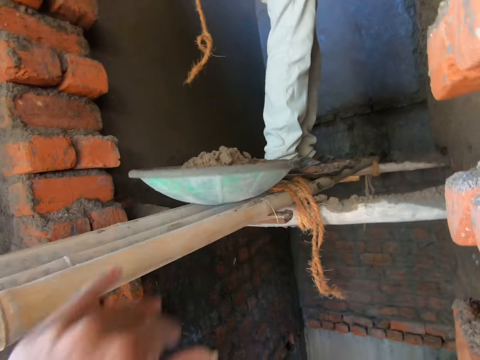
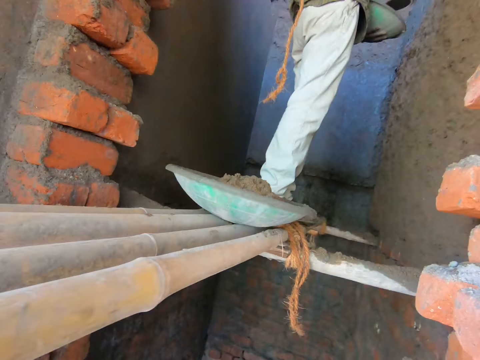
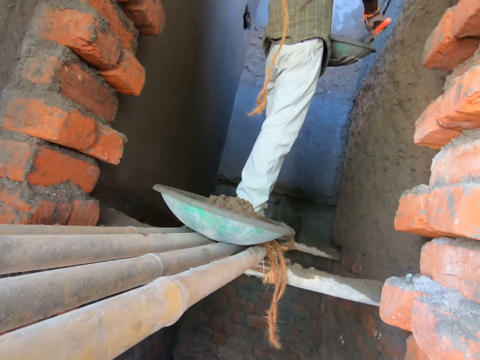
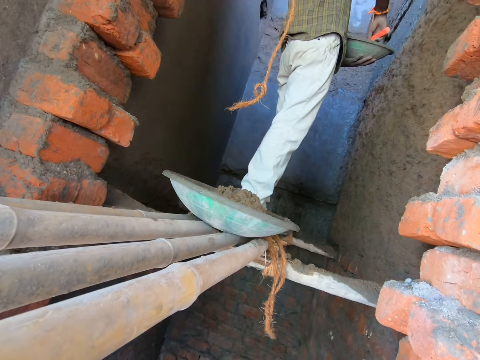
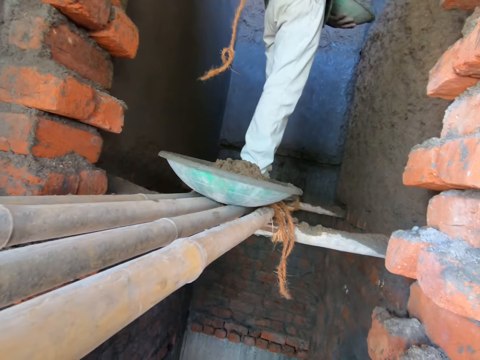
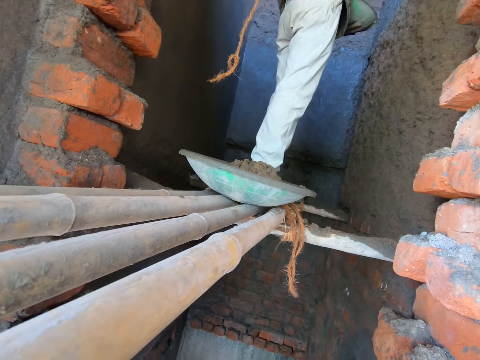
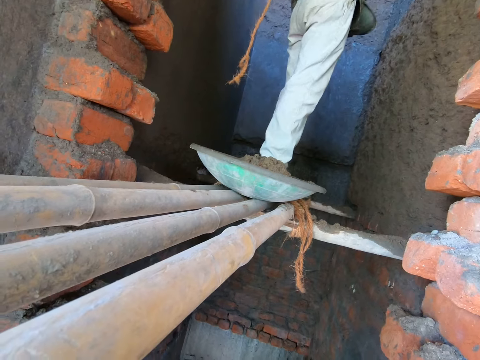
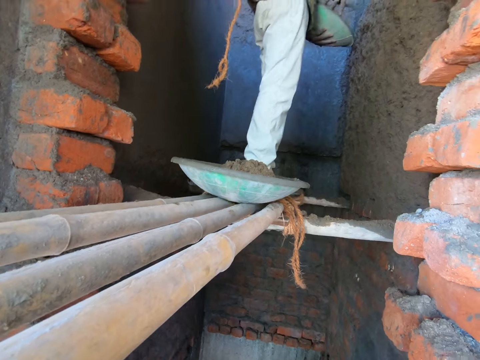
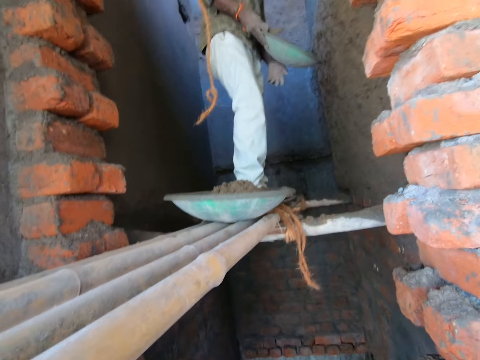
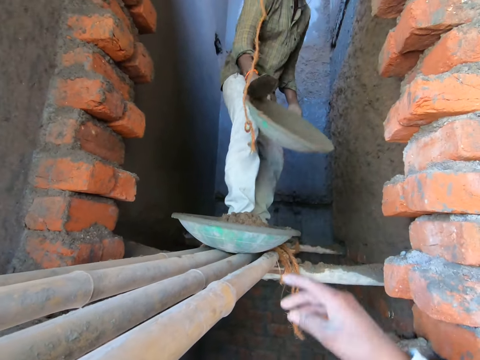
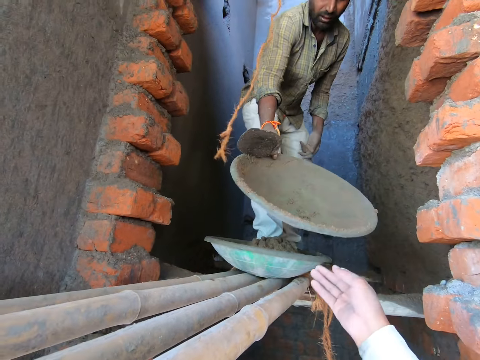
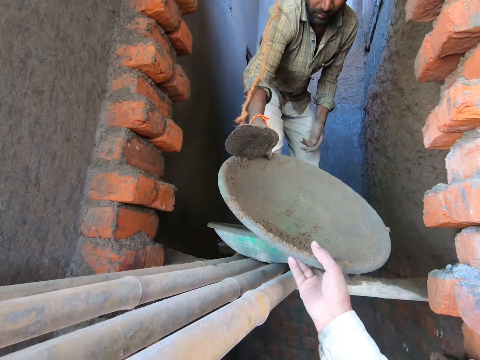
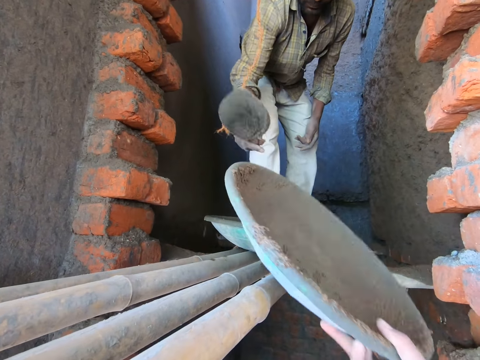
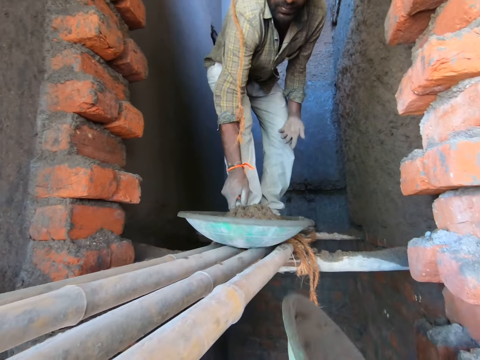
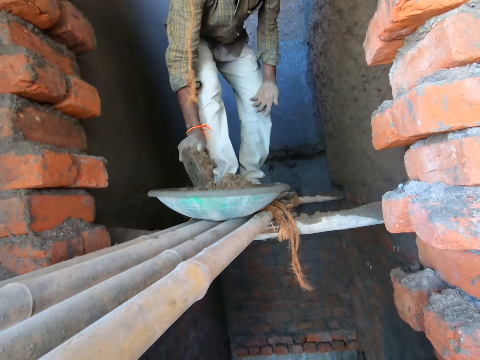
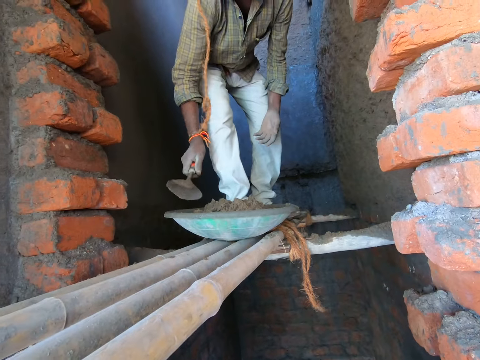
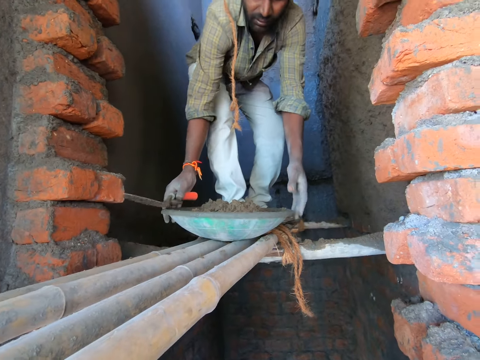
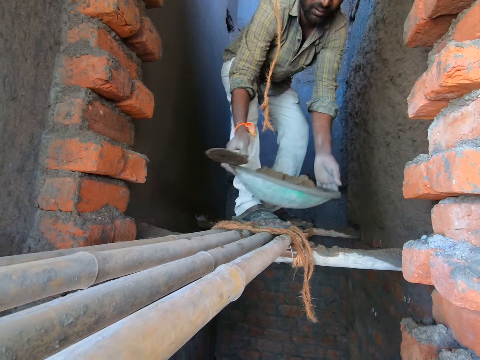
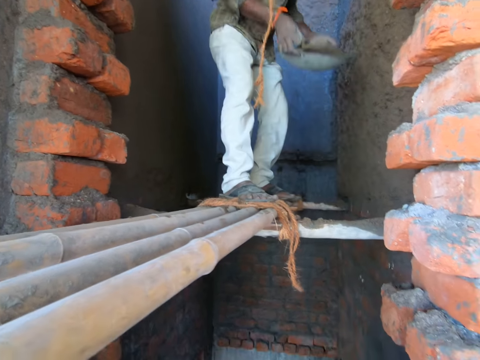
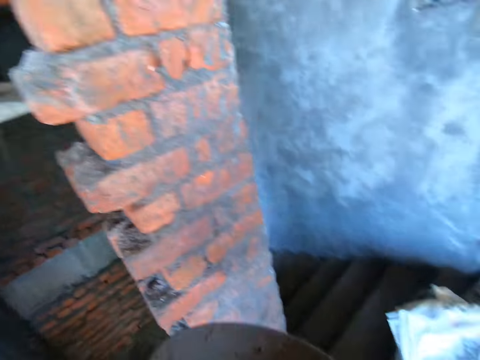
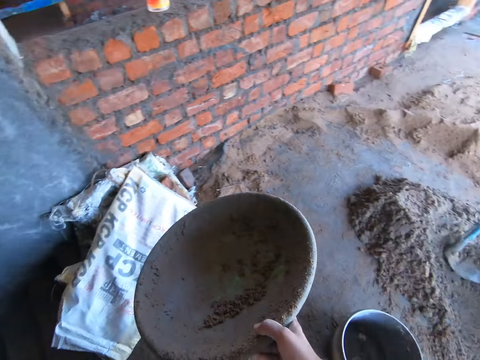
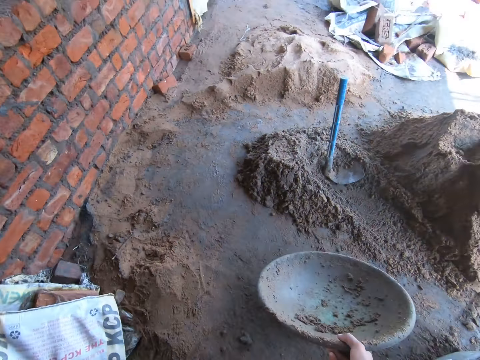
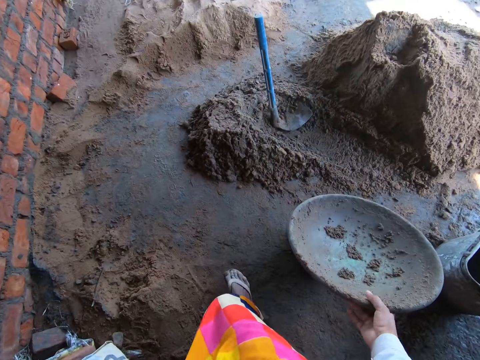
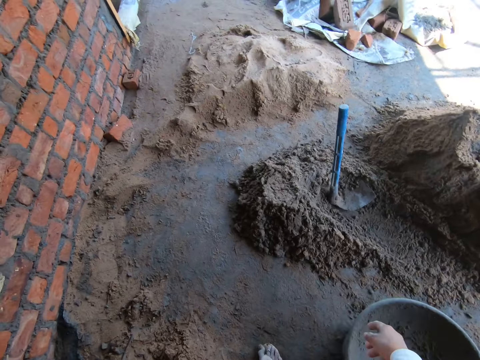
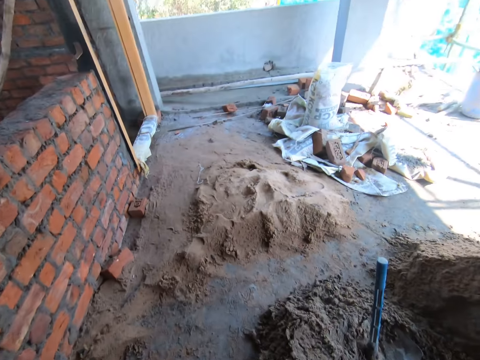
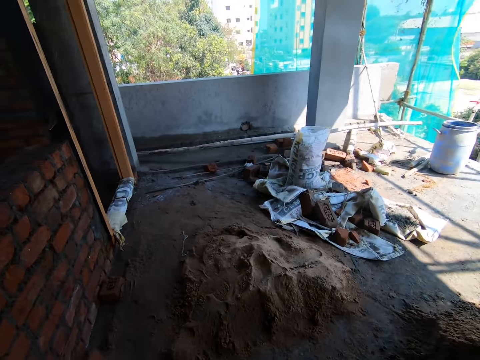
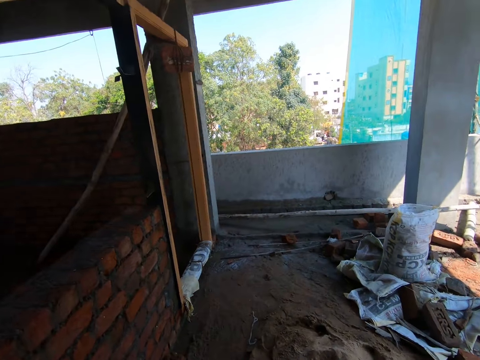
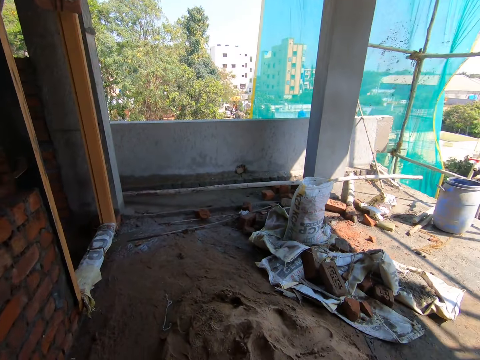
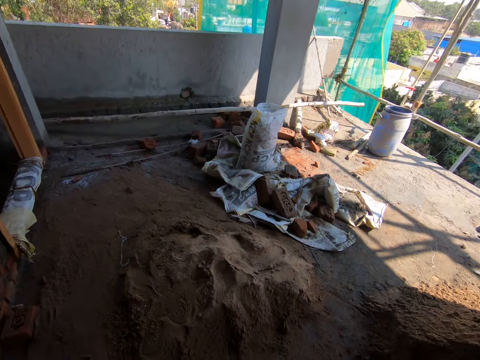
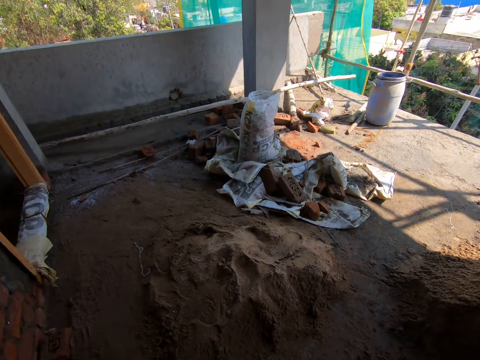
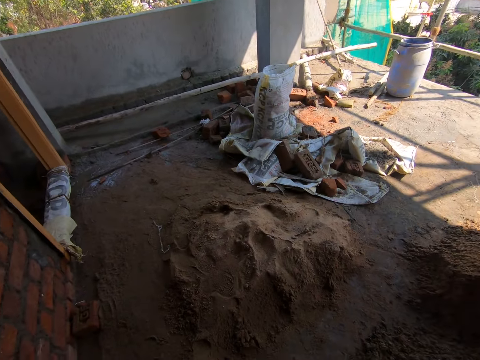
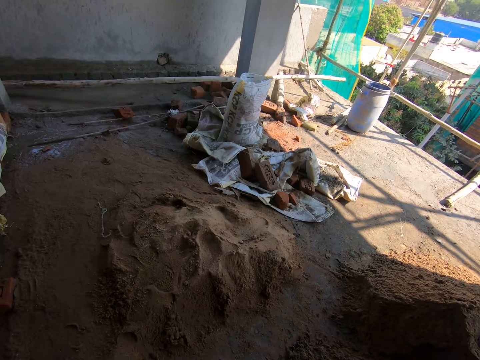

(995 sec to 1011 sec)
The camera wearer pushes the mixed concrete to a man. She drops the bowl on the scaffolding with both hands. The man packs sand from the bowl with the trowel in his right hand. The man passes the bowl from his left hand to his right hand. The camera wearer converses with the man. She takes the bowl from the man with her right hand. The man mixes sand in the bowl with the trowel in his right hand and picks up the bowl from the scaffolding with both hands. The camera wearer drops the bowl on the bucket with her right hand. She walks in the construction site.

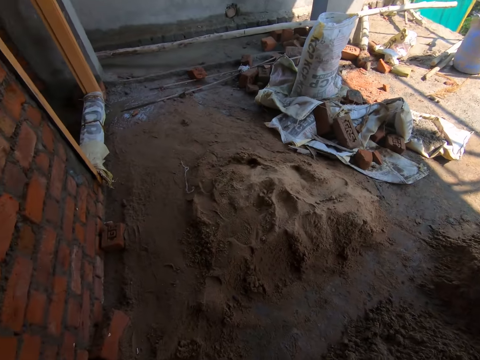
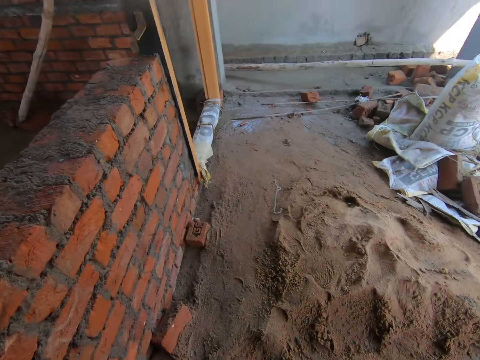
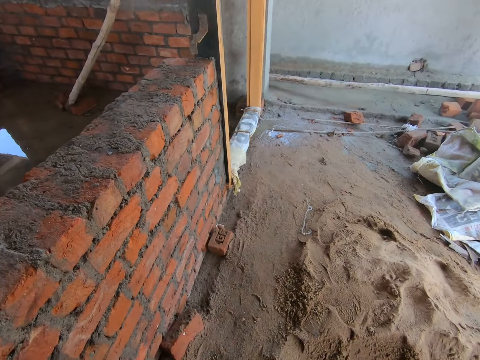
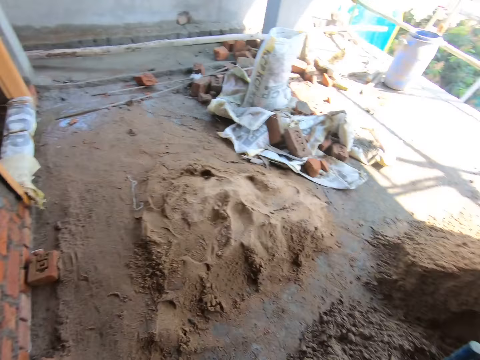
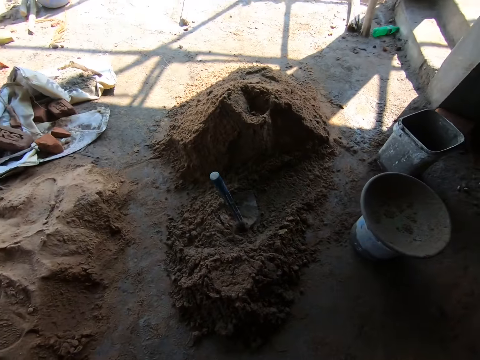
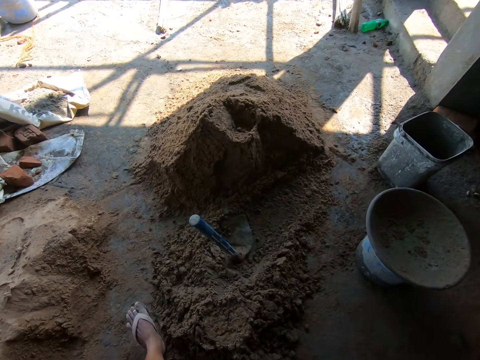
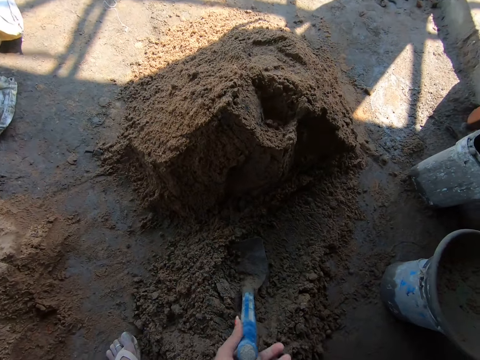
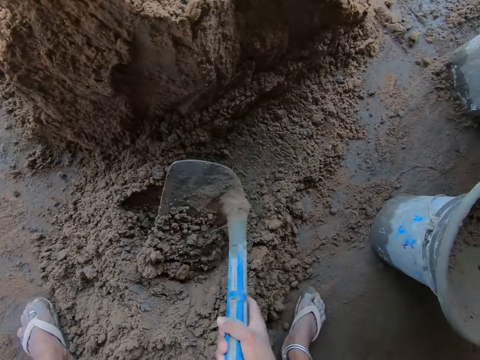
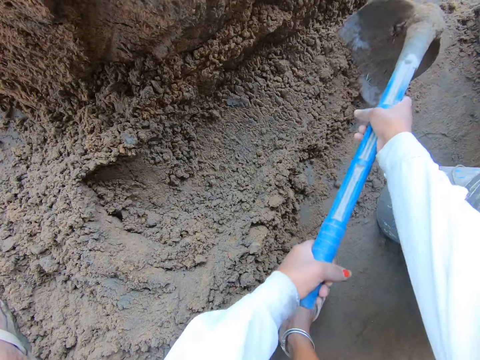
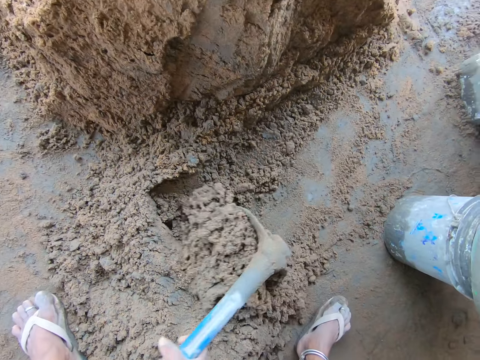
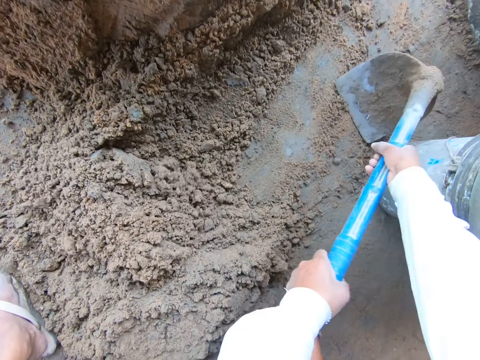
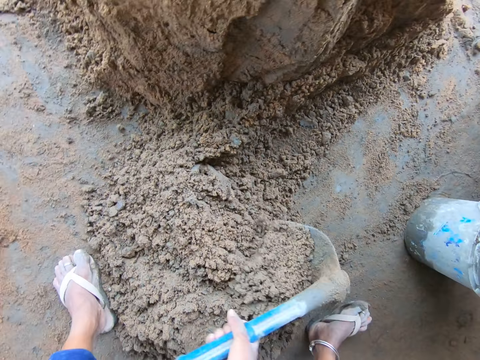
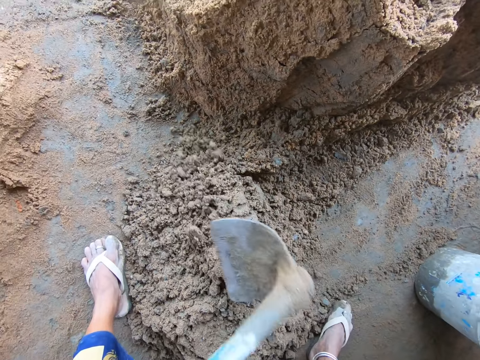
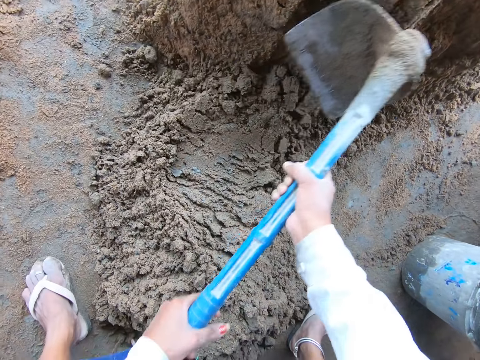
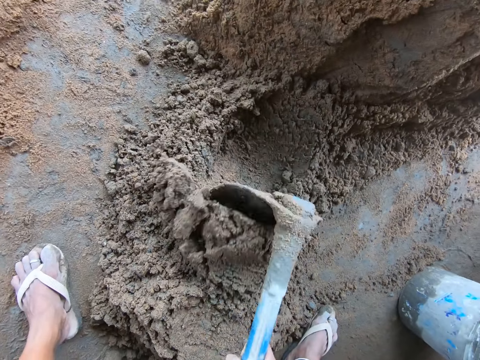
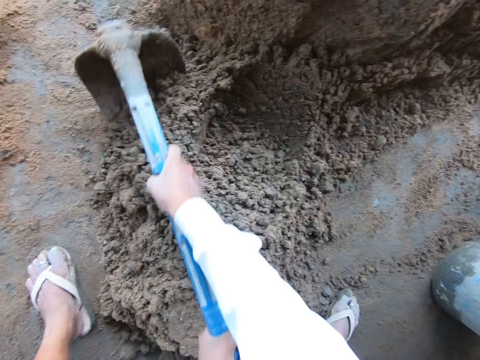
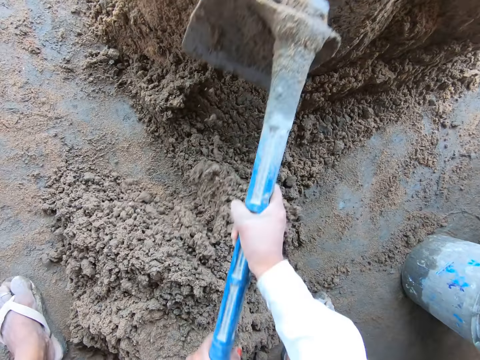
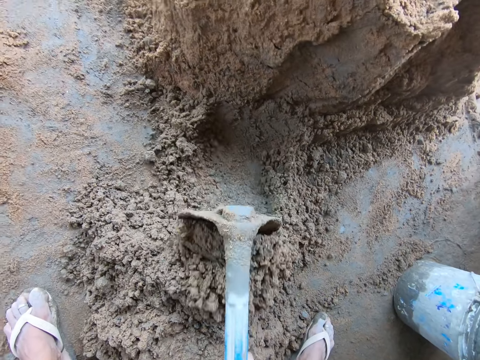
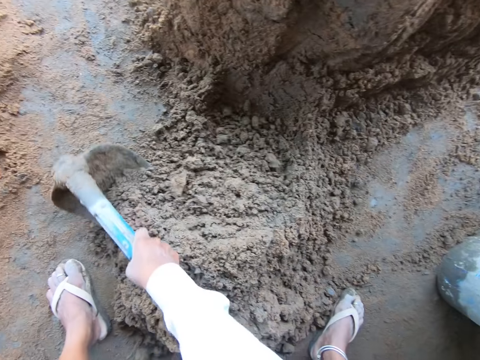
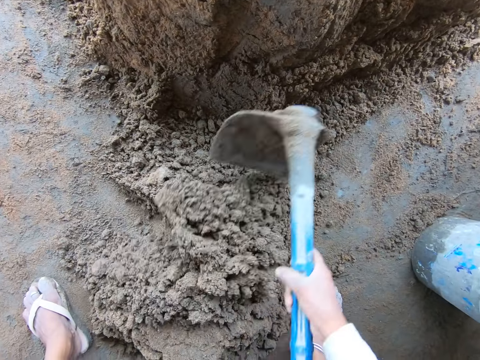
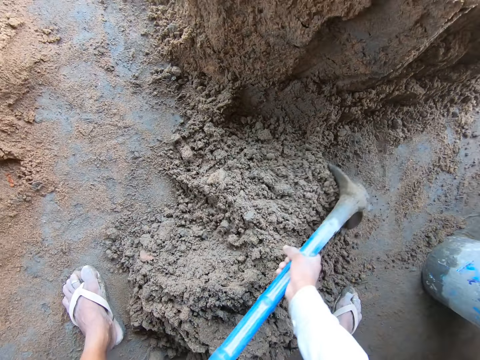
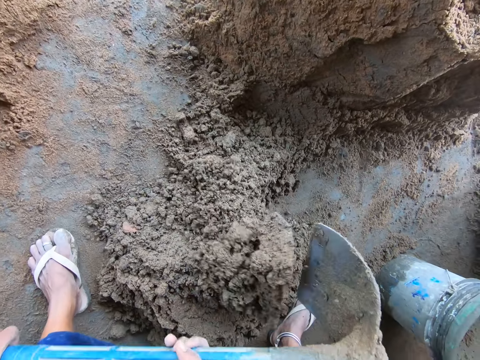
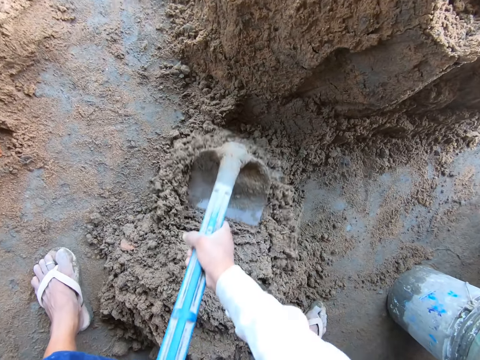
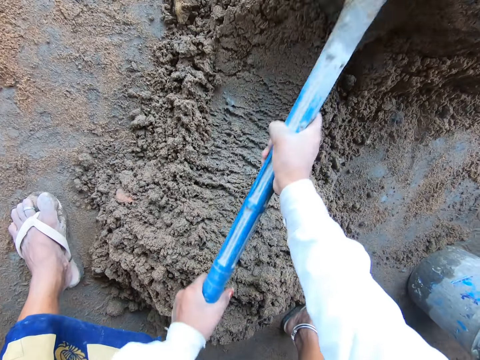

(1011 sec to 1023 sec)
The camera wearer picks the hoe from the ground with her hands. She mixes the sand on the ground with the hoe in her hands.
